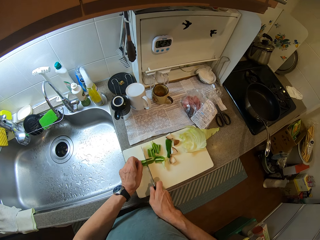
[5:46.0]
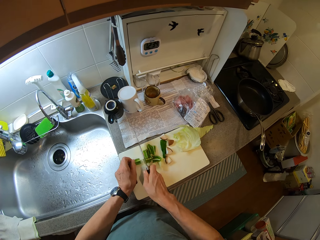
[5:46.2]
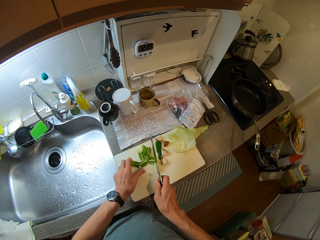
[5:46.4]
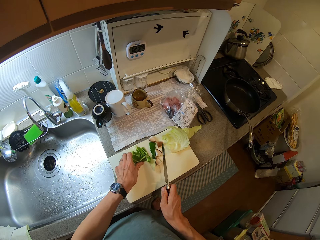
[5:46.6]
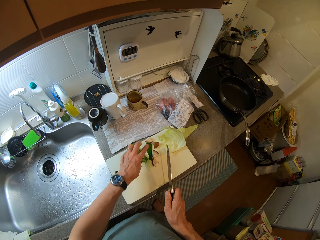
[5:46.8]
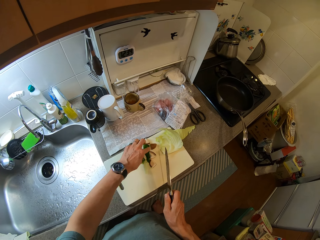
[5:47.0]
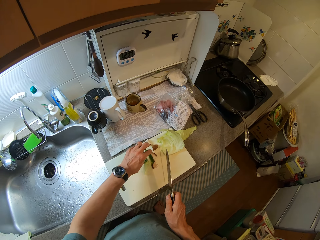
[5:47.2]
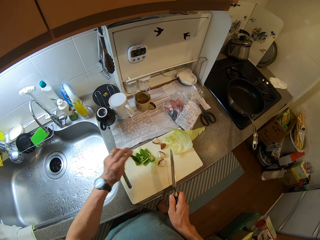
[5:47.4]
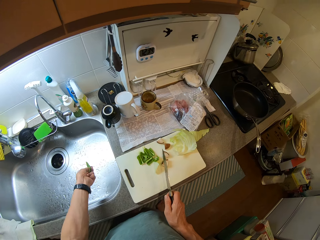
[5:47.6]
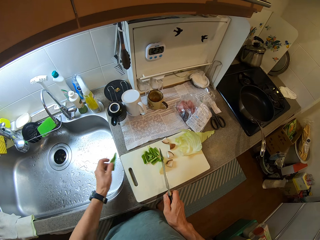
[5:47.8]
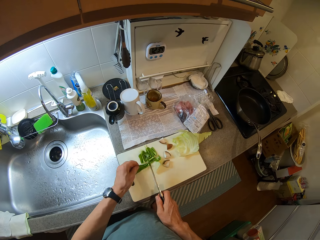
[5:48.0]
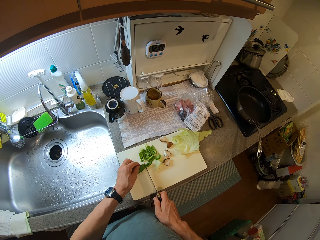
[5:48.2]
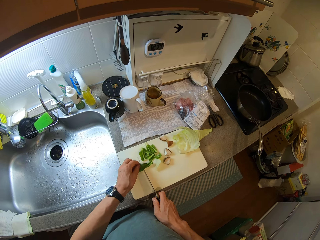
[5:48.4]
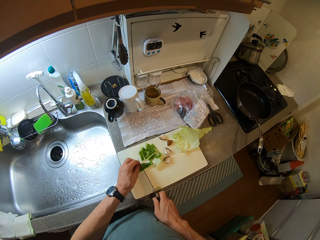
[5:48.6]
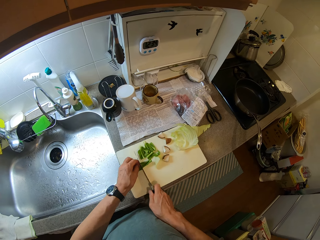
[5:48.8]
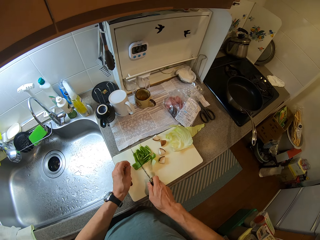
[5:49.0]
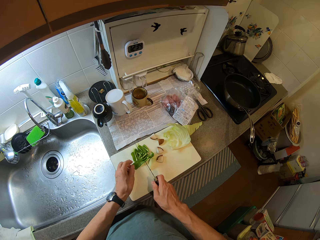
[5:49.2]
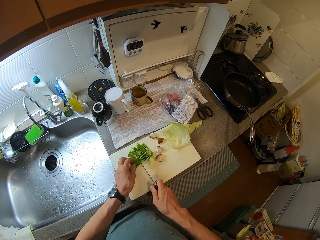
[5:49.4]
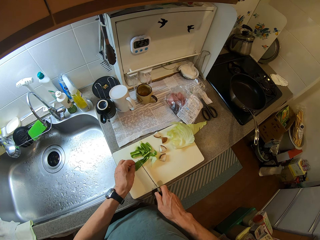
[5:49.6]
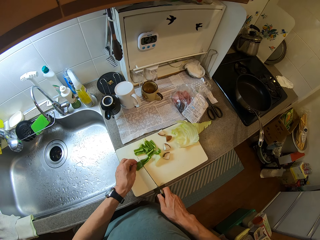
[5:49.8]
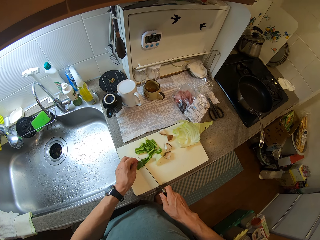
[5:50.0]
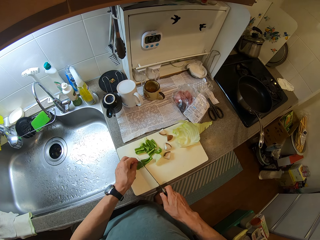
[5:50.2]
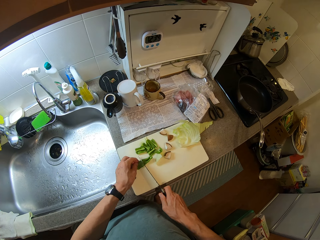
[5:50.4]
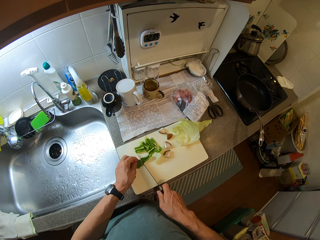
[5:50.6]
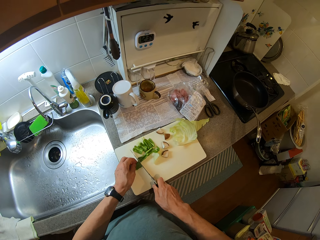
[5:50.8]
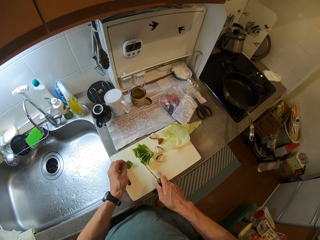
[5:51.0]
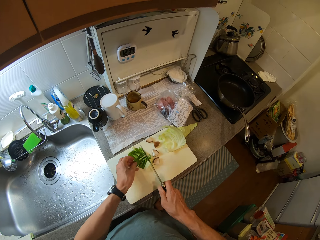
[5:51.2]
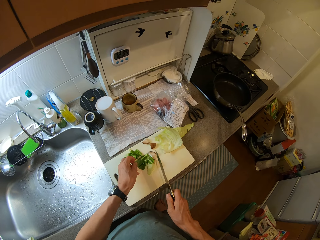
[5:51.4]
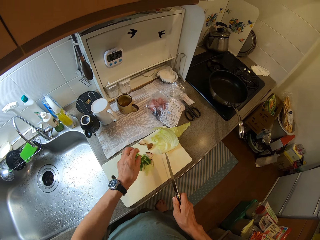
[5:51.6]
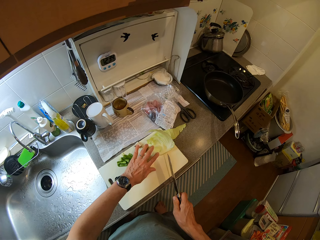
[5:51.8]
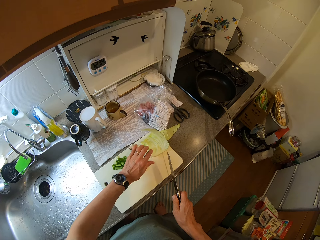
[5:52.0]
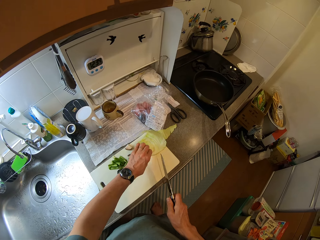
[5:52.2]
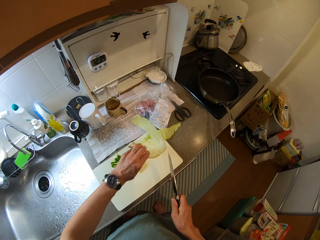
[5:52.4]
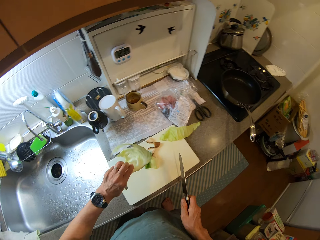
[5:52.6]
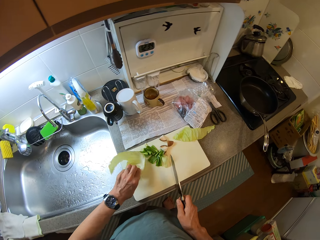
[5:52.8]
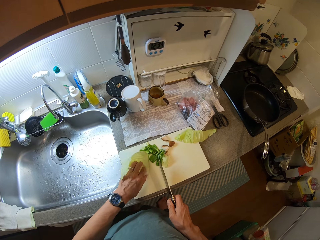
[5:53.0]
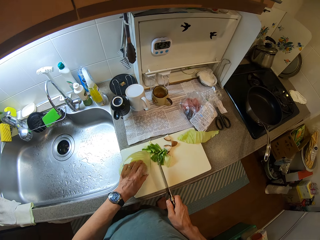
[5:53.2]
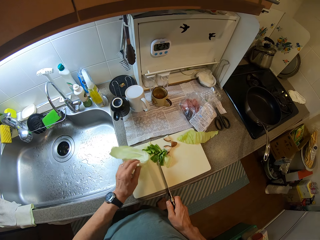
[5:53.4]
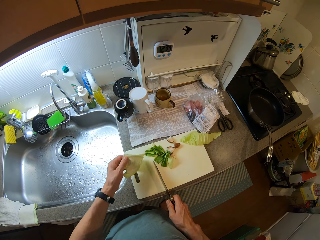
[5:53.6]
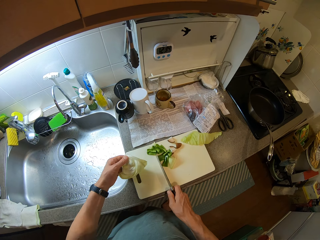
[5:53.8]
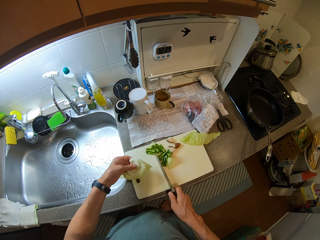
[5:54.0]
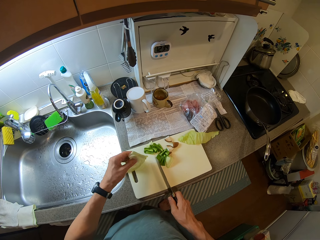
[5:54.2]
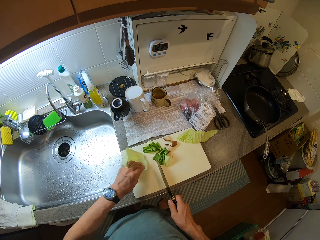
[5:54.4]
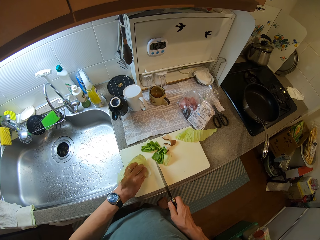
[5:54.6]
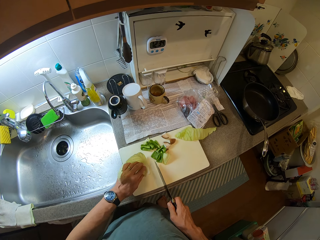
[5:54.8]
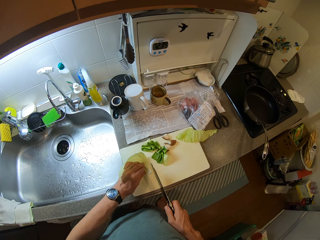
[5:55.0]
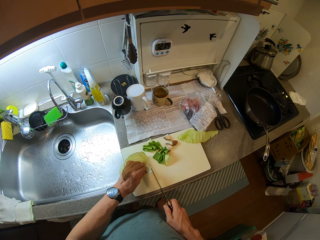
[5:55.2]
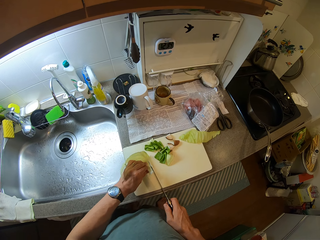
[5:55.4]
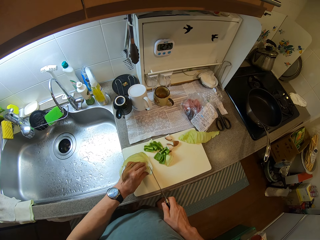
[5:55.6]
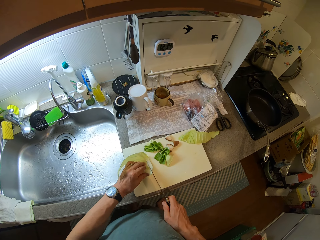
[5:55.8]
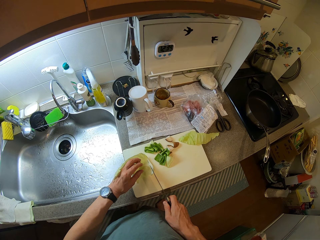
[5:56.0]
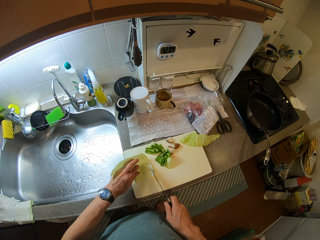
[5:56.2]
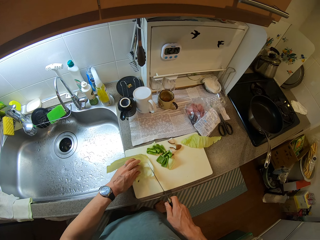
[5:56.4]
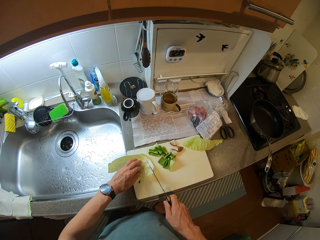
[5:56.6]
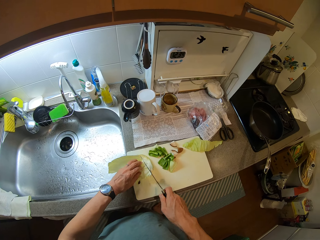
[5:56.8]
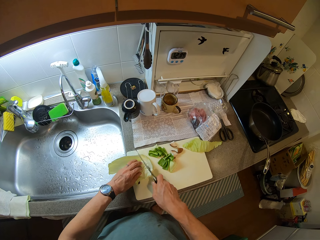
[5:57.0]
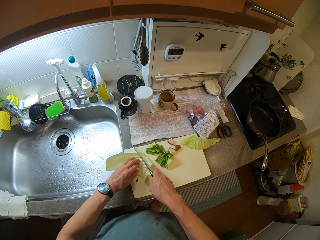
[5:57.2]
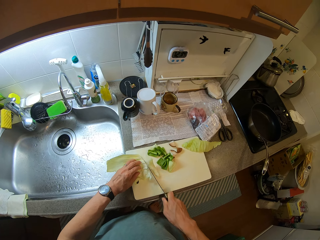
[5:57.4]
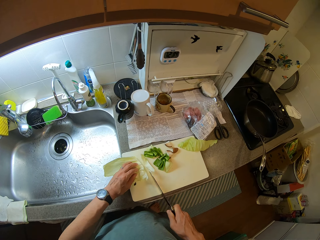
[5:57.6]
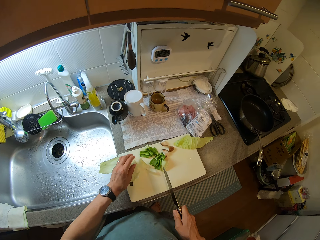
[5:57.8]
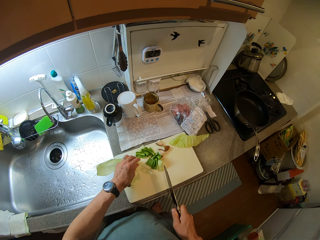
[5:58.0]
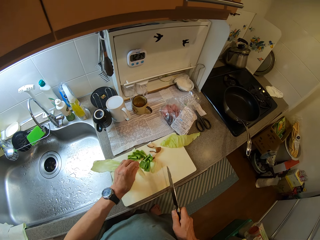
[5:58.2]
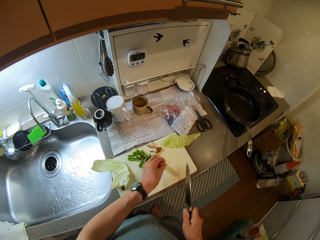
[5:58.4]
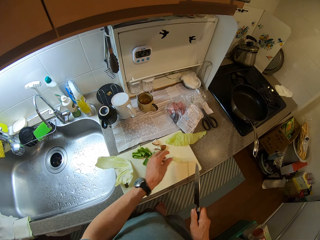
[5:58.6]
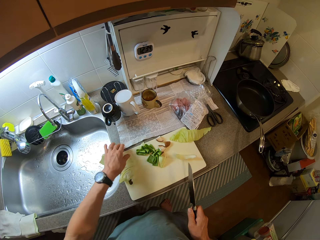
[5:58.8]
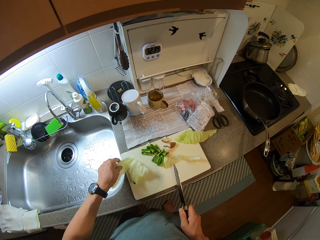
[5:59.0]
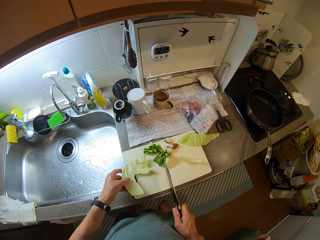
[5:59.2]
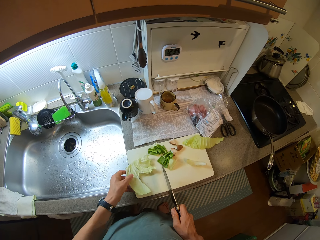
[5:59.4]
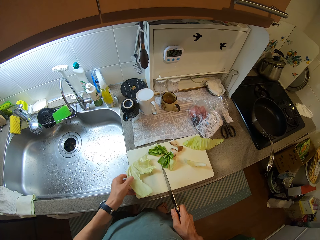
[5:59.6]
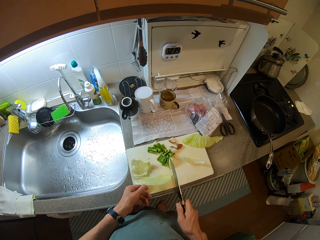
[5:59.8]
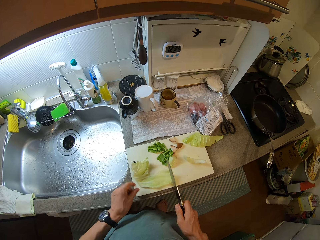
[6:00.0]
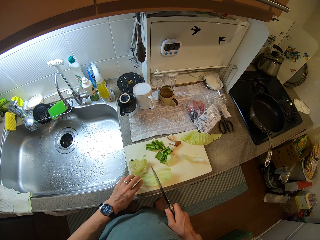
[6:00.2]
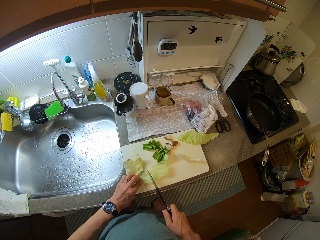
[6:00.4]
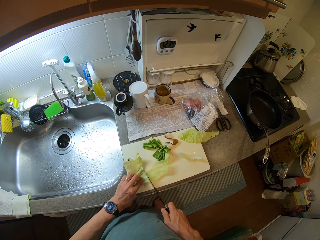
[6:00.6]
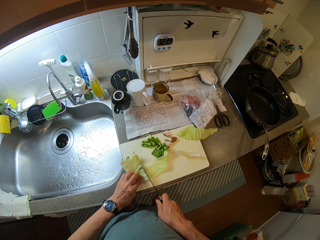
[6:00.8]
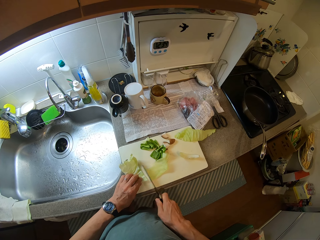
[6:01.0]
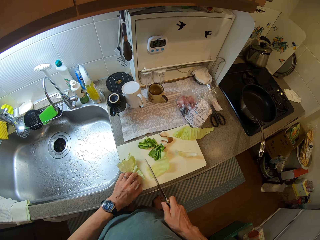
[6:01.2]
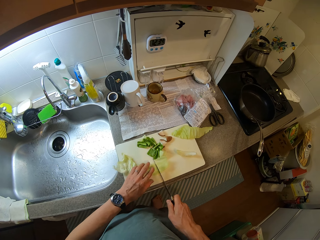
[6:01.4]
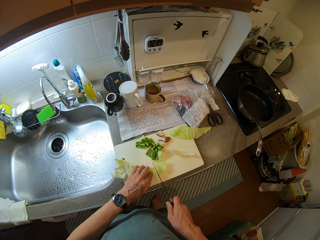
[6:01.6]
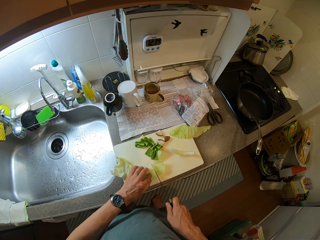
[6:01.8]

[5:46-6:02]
The camera wearer cuts the green capsicum piece with the knife. They put the green capsicum pieces together. They pick a green capsicum piece from the chopping board and drain the green capsicum piece. They place the green capsicum piece on the chopping board. They cut the green capsicum piece with the knife. They hold the green capsicum piece. They cut the green capsicum piece with the knife. They put the green capsicum pieces together. They pick a white cabbage leaf from the chopping board. They place the white cabbage leaf on the chopping board. They turn the white cabbage leaf. They push the green capsicum pieces with the knife. They place the green capsicum leaf piece on the chopping board. They cut the white cabbage leaf with the knife. They pick a white cabbage leaf piece from the chopping board. They place the white cabbage leaf piece on the chopping board. They rotate a white cabbage leaf on the chopping board. They cut the white cabbage leaf with the knife.

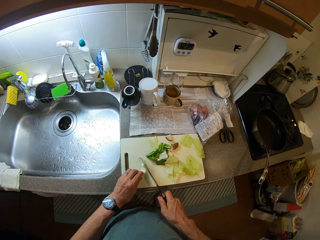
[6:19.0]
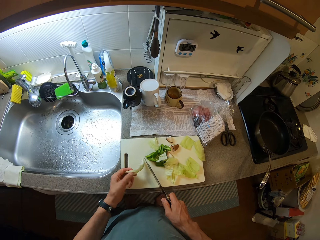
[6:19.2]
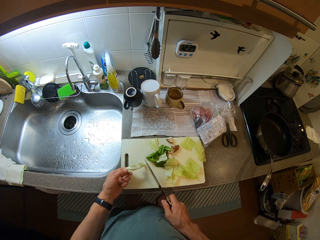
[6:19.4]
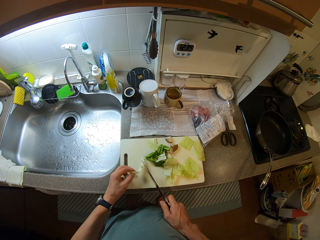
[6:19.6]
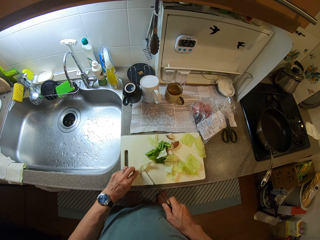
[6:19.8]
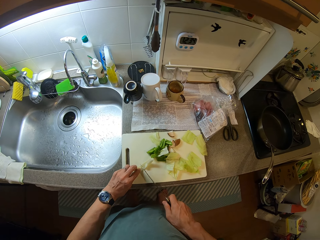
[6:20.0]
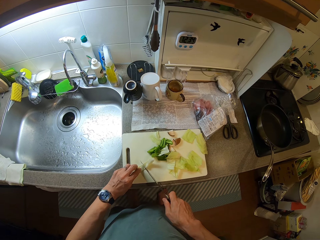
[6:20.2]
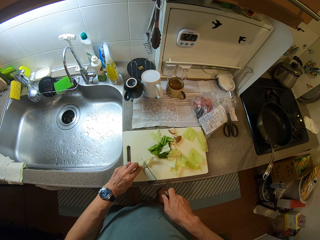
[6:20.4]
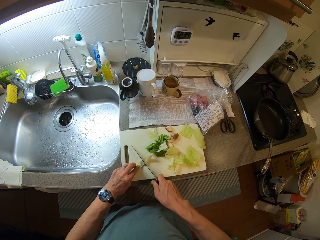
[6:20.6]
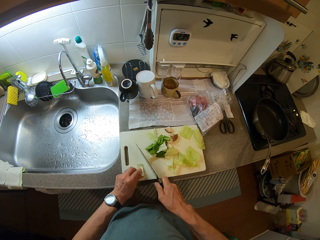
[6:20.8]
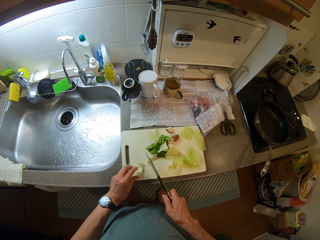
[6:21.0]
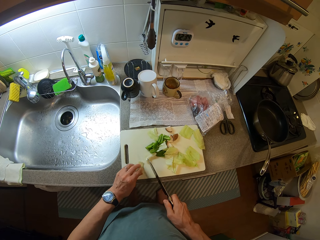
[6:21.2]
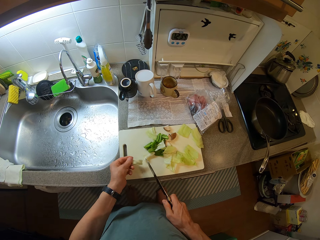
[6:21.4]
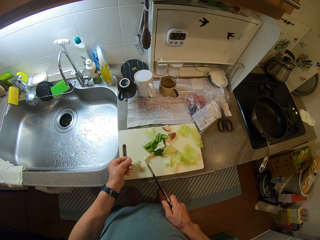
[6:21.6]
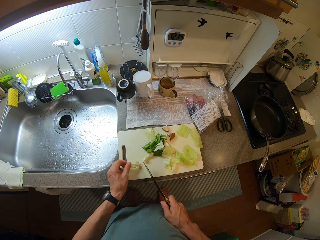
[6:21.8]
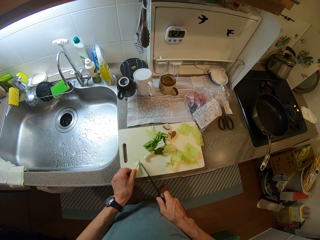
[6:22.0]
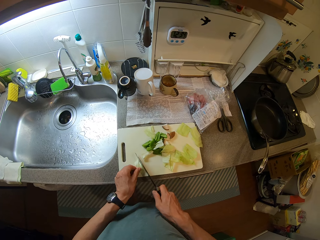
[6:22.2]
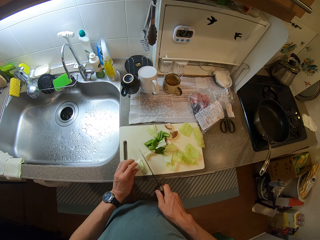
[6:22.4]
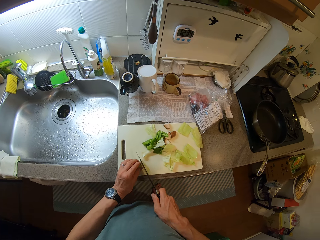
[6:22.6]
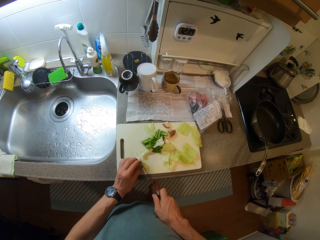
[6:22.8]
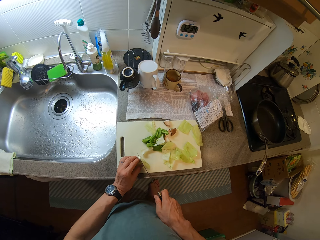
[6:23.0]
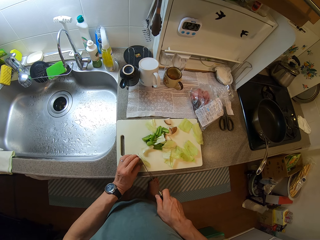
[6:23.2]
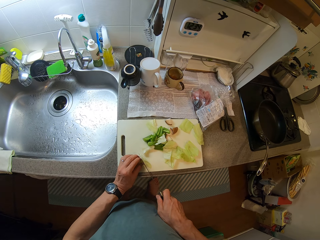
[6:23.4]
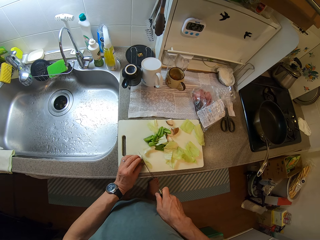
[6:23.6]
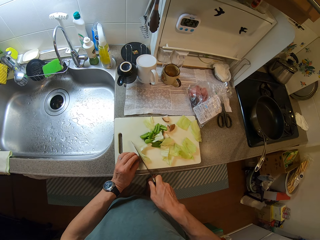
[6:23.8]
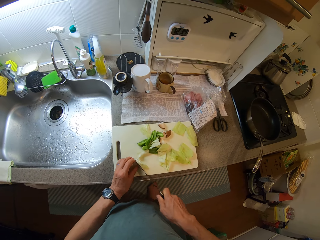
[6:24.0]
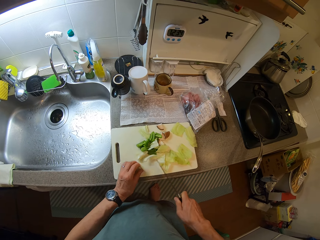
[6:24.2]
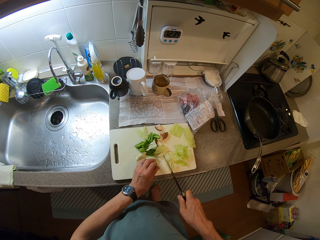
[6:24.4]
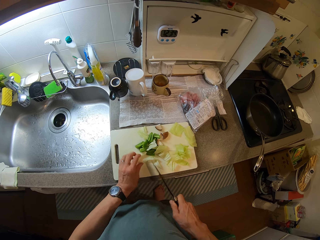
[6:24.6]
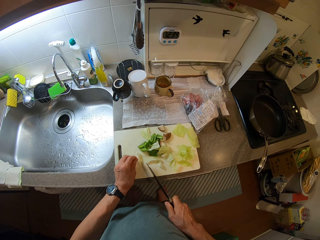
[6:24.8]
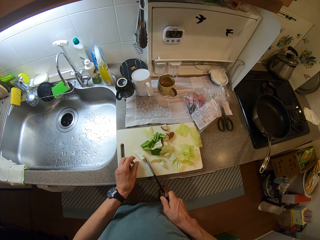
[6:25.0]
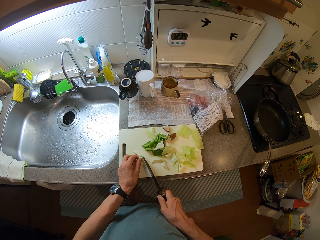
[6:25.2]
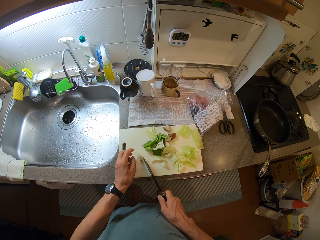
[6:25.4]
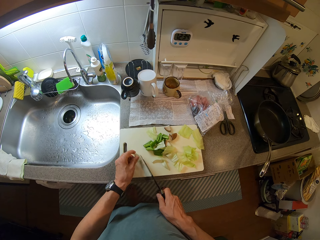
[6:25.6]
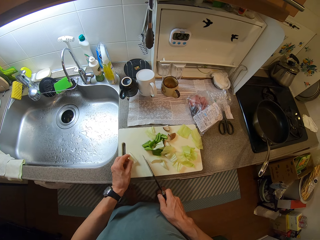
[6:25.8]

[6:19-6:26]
The camera wearer inspects the white cabbage leaf. They place the white cabbage leaf on a chopping board. They cut the white cabbage leaf with a knife. They turn the white cabbage leaf. They place the white cabbage leaf on the chopping board. They cut the white cabbage leaf with the knife. They push the white cabbage pieces with the knife.
